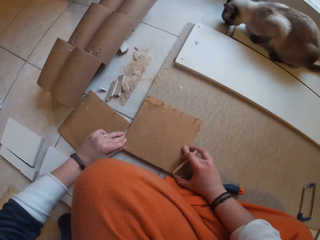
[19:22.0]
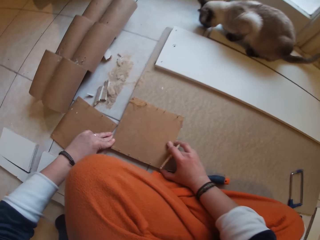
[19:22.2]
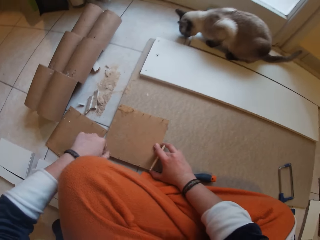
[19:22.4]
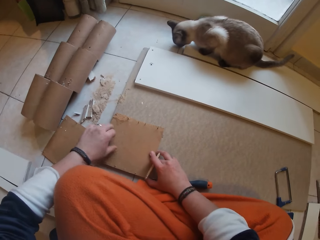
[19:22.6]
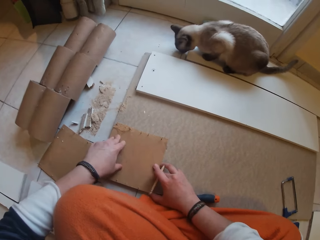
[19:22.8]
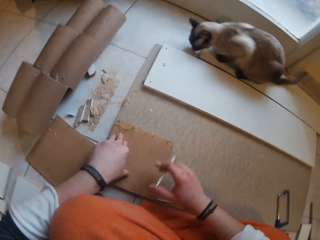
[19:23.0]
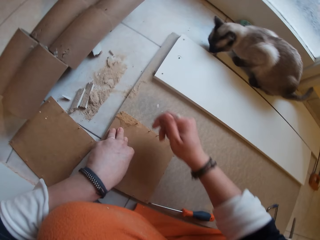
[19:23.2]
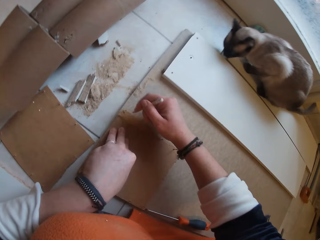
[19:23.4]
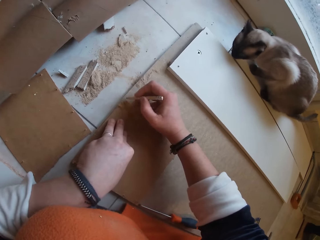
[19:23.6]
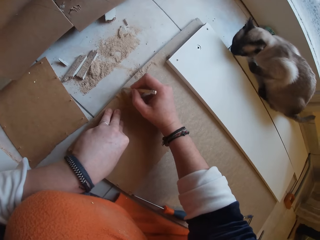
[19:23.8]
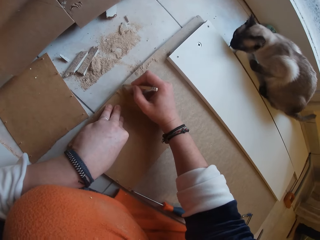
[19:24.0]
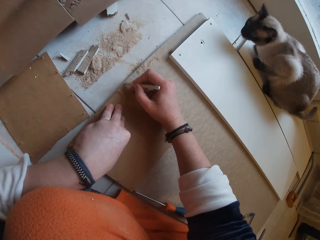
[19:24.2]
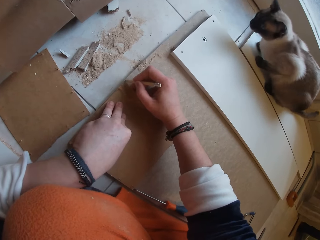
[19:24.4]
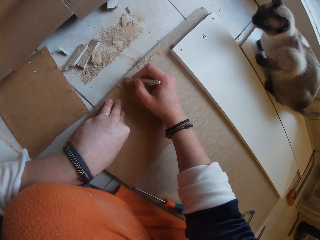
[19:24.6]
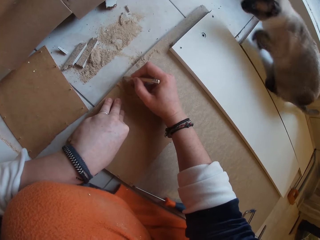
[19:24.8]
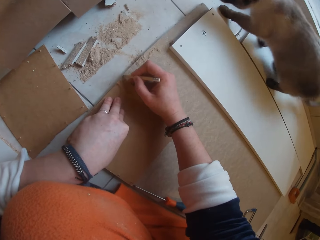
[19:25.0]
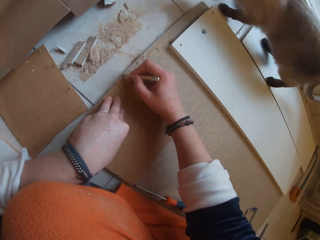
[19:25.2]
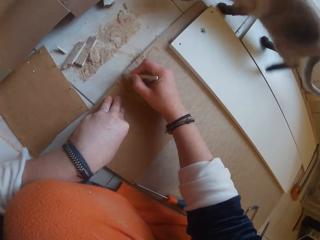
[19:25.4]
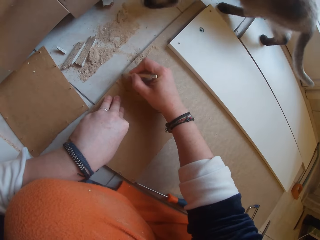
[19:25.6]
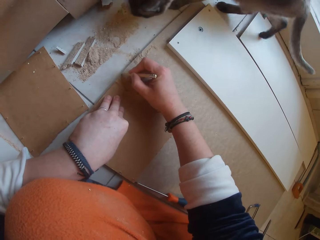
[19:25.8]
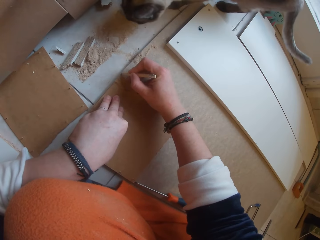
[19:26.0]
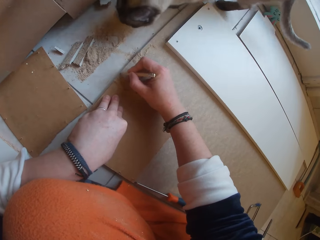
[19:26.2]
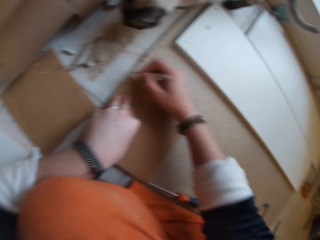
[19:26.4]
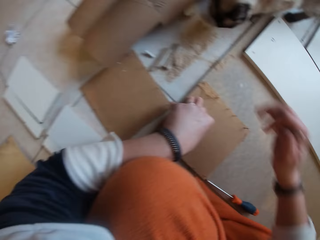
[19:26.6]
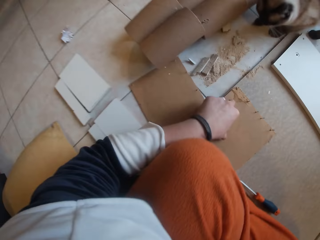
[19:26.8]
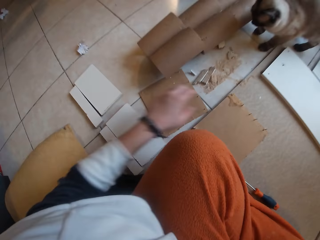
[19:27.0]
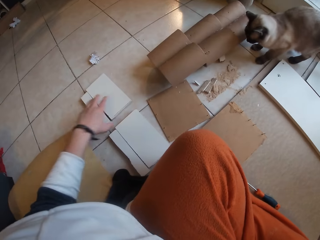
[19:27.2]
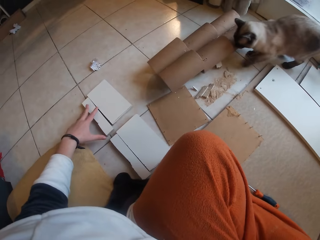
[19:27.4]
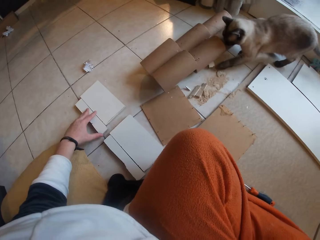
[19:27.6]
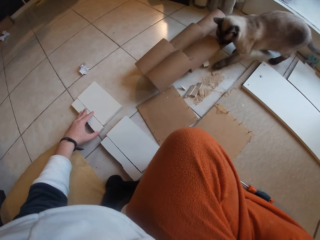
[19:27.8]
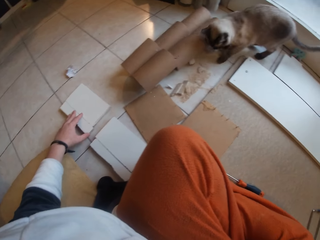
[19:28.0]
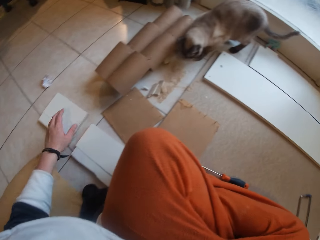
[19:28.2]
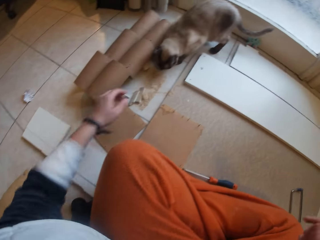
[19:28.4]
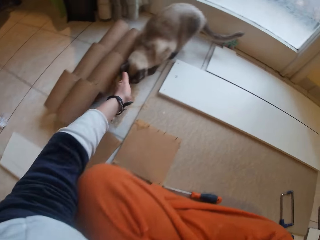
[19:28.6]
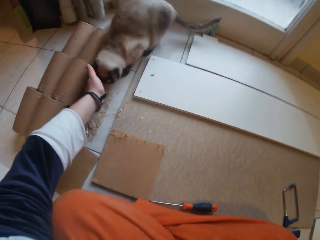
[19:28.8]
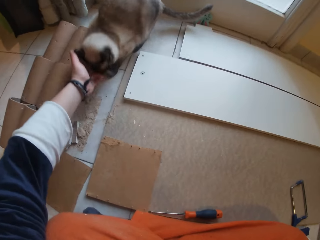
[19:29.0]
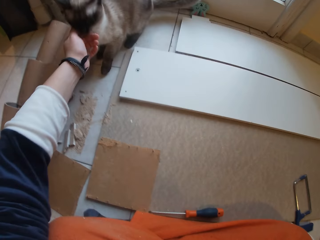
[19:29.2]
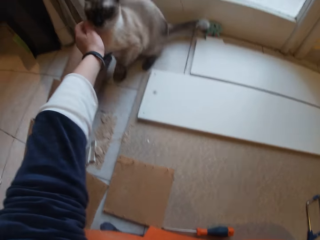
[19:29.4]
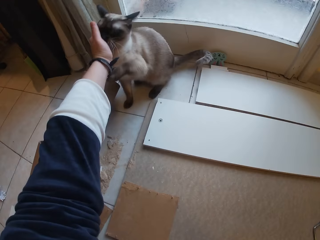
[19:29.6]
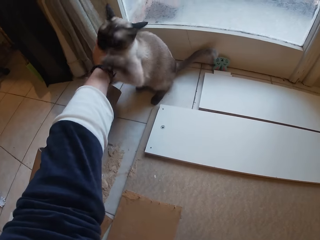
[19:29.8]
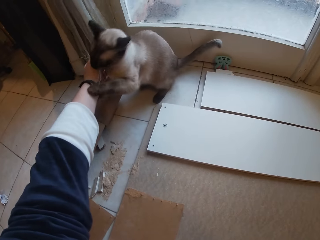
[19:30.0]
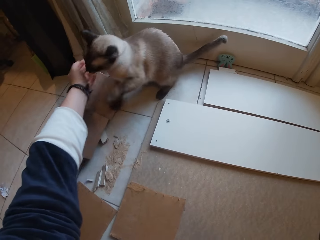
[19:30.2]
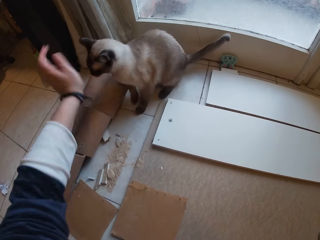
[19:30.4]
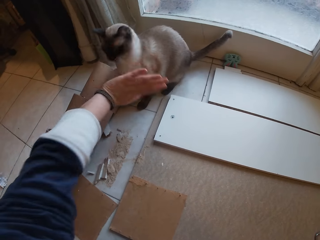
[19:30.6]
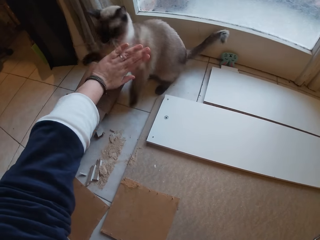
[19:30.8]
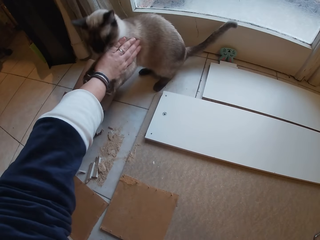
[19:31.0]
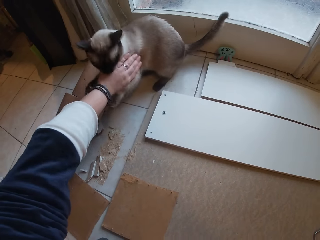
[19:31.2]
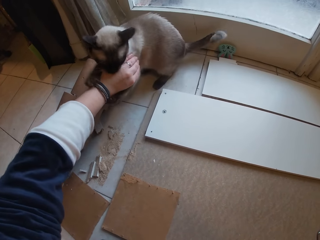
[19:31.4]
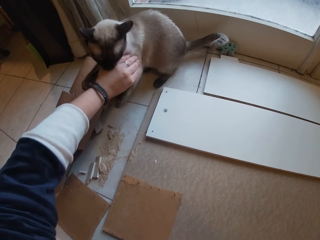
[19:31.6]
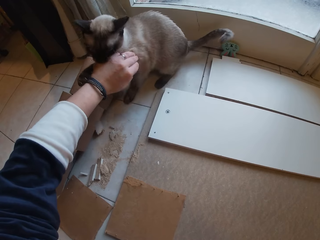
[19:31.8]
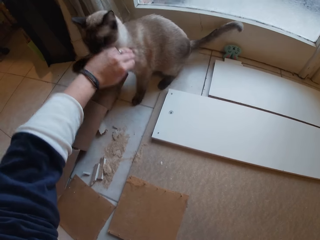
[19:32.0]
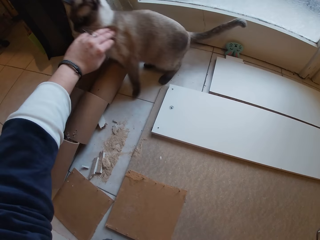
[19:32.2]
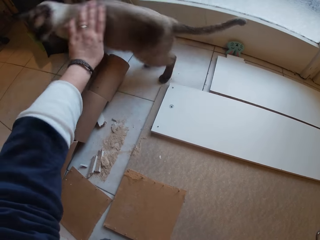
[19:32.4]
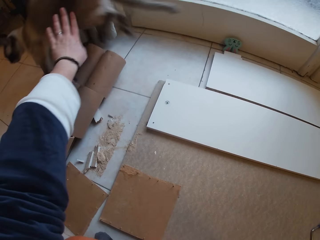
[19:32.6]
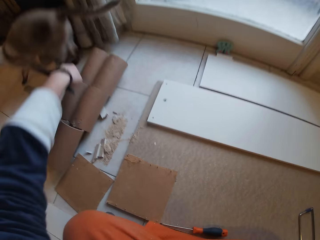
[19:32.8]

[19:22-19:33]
The camera wearer marks the board around the piece of wood with the pencil in her right hand. She adjusts a plank on the floor with her left hand. She moves the pieces of wood with her left hand. She interacts with the cat.

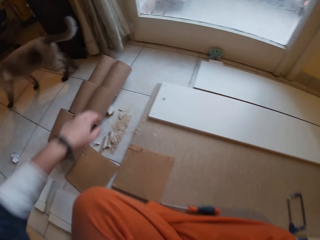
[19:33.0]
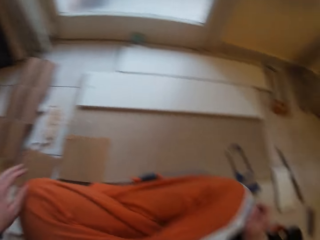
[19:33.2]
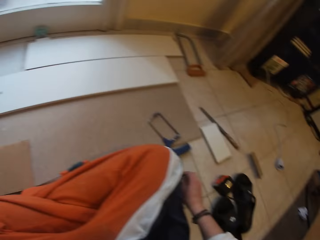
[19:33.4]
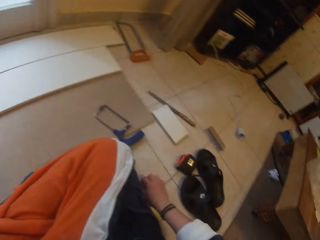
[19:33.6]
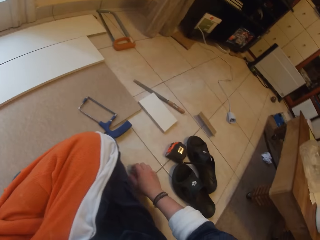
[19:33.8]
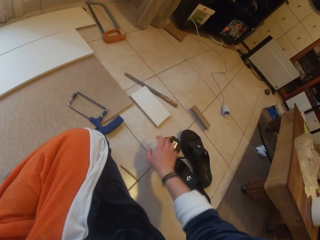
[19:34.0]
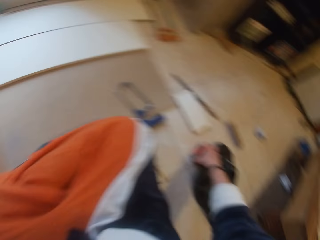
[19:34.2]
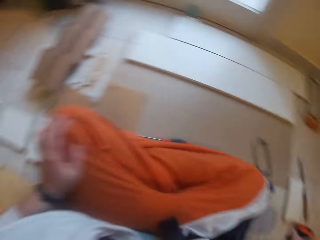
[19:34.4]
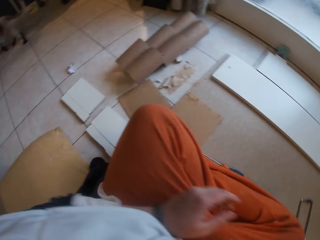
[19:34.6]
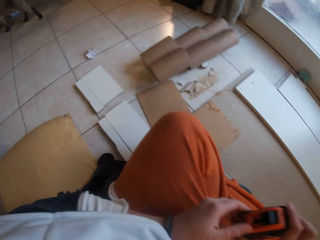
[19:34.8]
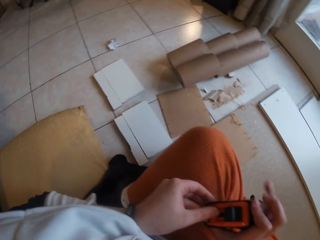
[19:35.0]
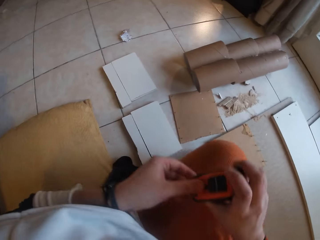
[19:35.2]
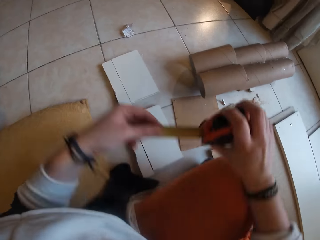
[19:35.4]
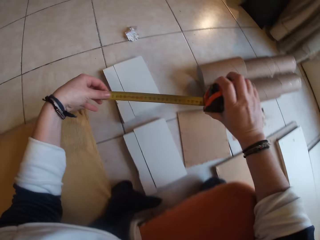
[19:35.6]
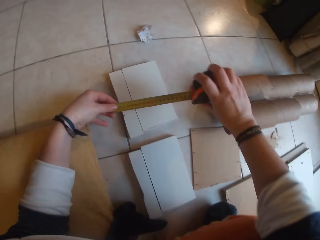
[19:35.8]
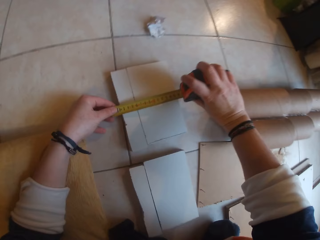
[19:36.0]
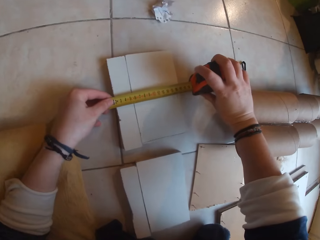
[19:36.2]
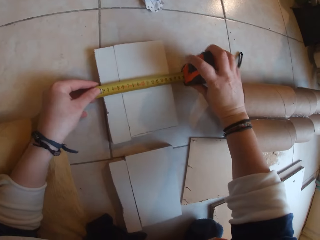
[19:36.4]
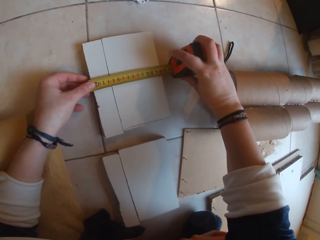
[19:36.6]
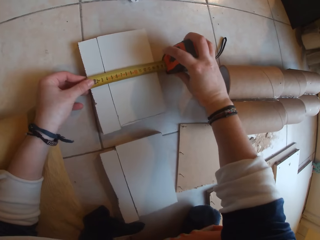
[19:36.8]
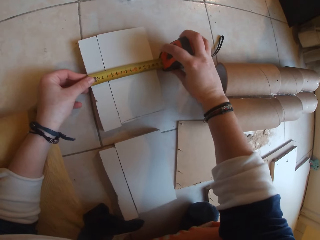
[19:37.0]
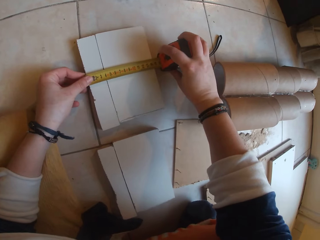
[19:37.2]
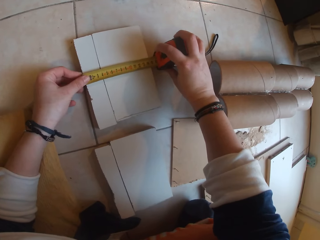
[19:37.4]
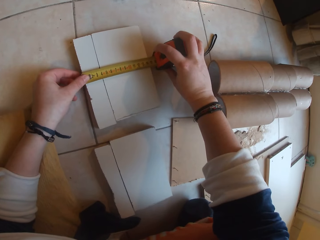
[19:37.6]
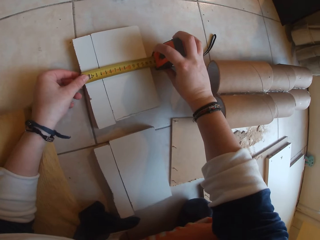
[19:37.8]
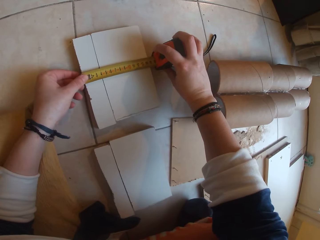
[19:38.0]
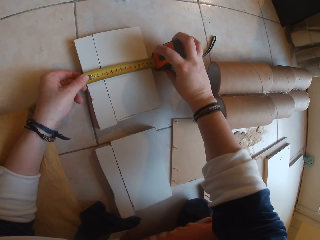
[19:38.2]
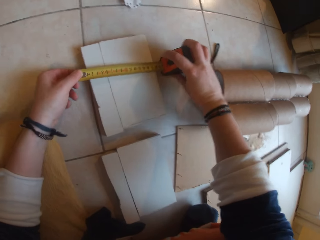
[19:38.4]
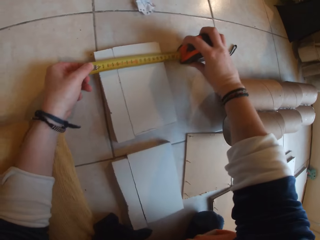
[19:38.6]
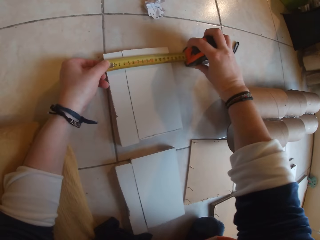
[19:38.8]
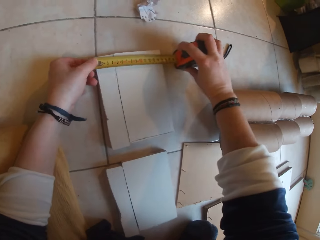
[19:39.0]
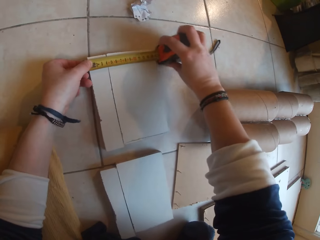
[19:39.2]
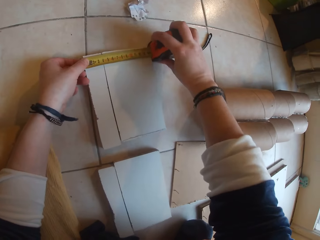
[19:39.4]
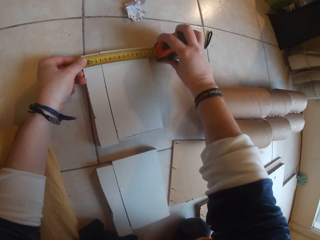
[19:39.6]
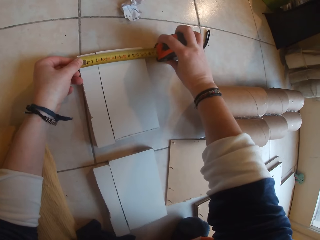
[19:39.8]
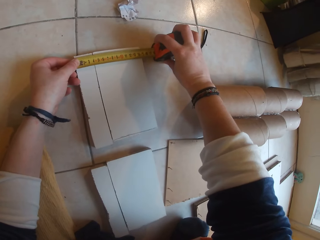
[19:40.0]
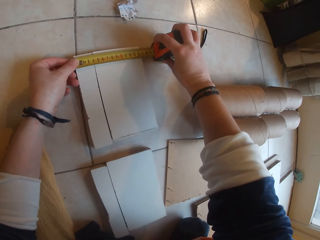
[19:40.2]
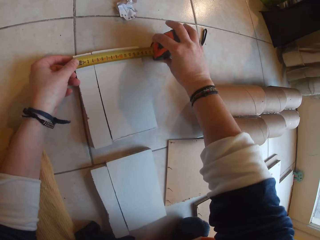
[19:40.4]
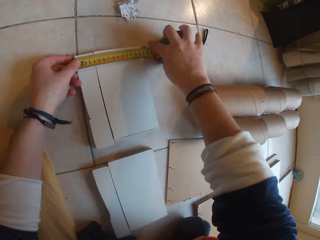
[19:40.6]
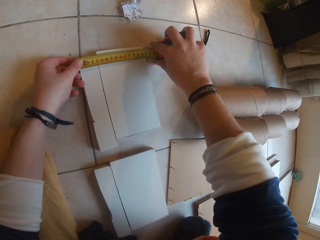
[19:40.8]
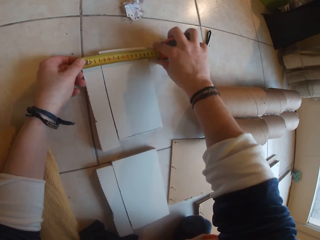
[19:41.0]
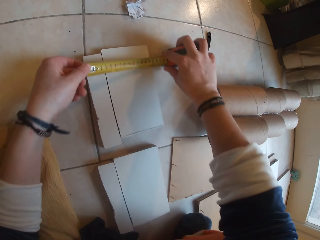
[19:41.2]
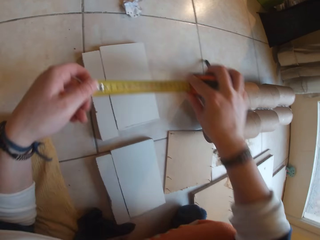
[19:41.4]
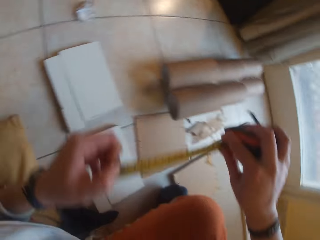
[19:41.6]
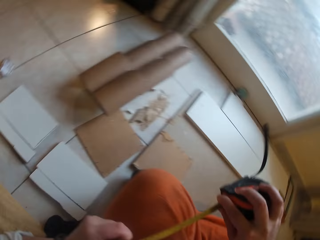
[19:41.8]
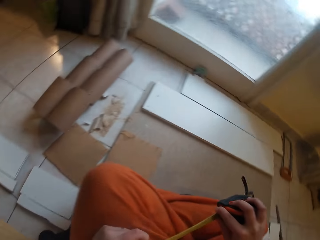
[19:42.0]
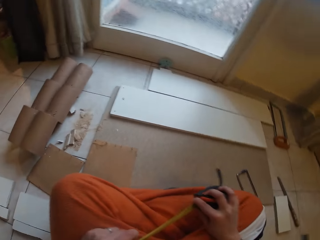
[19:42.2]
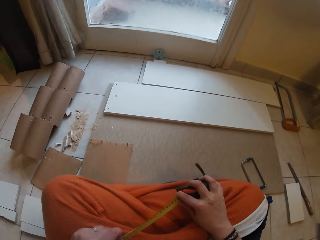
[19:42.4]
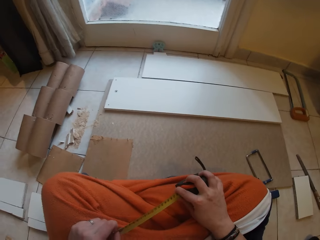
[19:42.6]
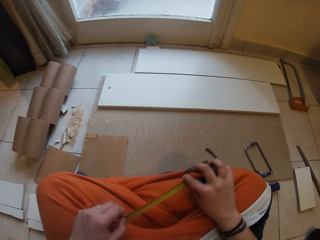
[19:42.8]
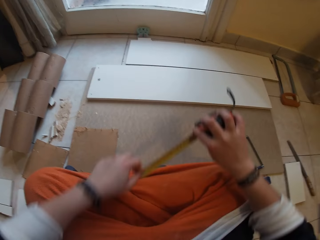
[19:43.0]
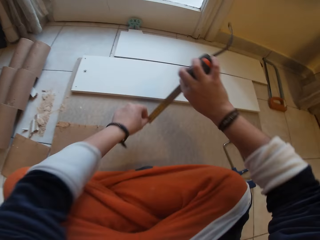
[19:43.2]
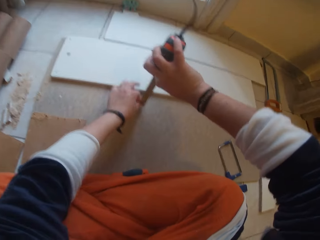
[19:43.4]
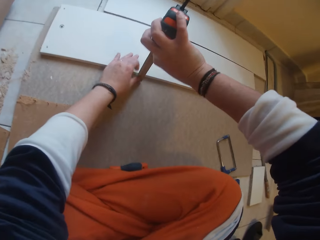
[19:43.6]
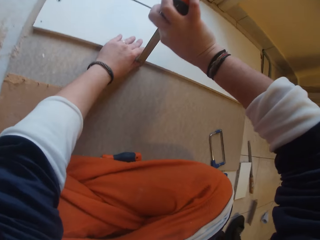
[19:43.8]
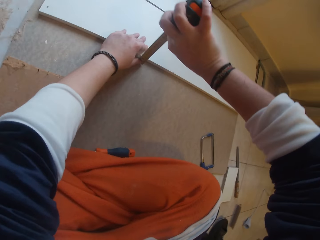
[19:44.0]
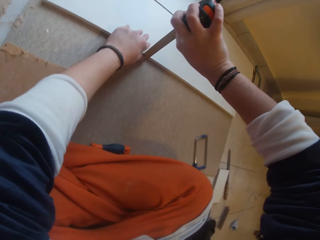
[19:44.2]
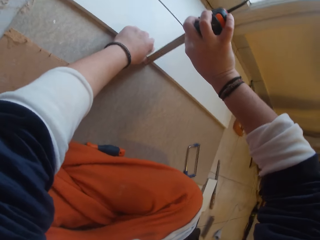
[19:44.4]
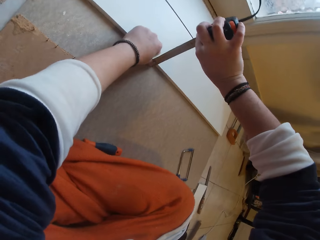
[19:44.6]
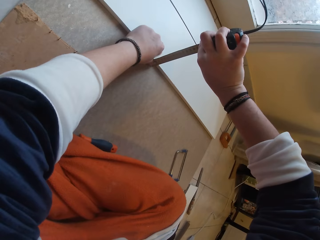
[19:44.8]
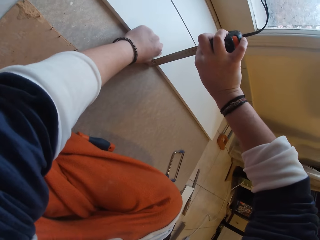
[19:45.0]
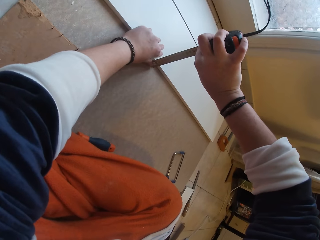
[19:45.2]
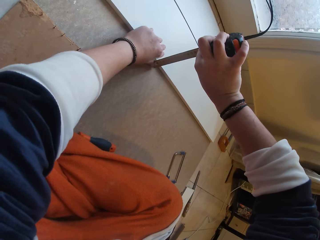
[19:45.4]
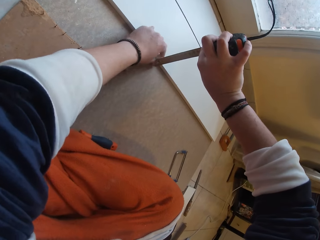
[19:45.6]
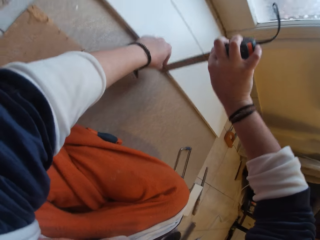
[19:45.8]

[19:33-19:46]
The camera wearer picks up a tape measure from the floor with his right hand. They pull the tape with her left hand. They measure the plank or piece of wood on the floor with the tape measure using both hands. They remove the tape measure from the piece of wood. They measure the plank on the board with the tape measure using both hands.
